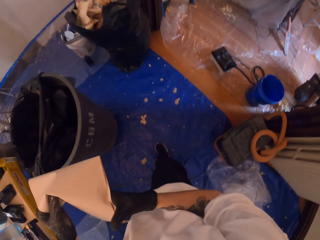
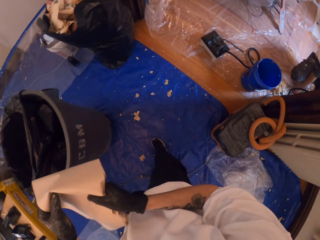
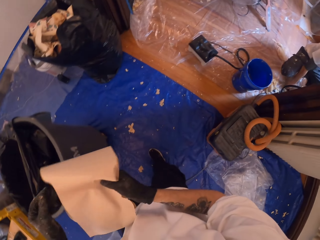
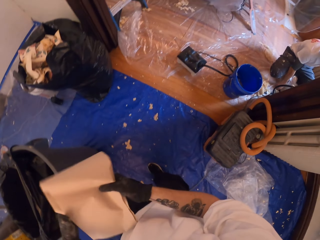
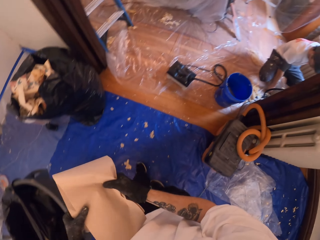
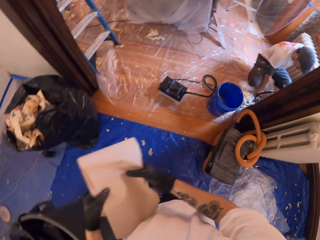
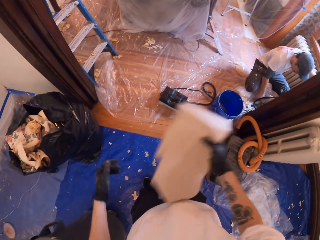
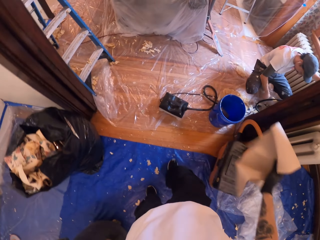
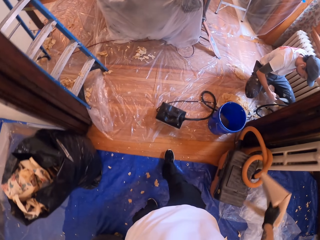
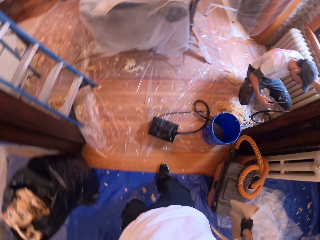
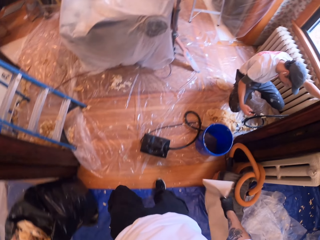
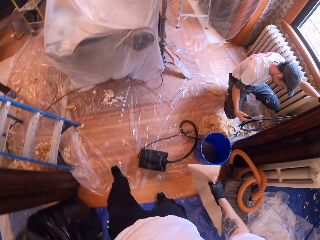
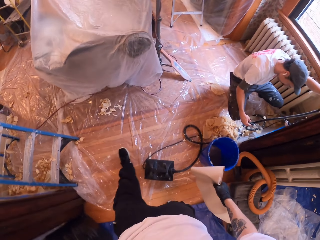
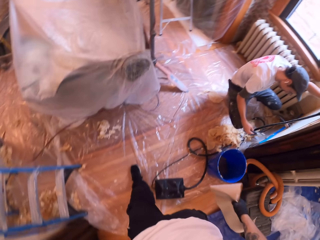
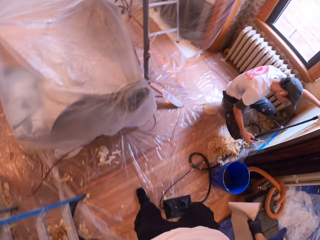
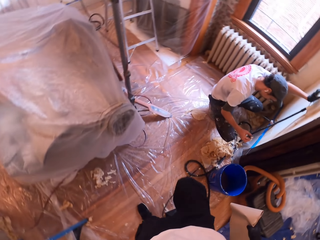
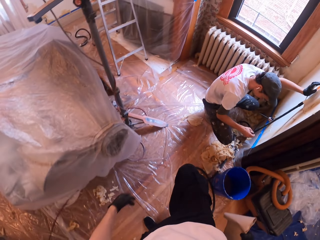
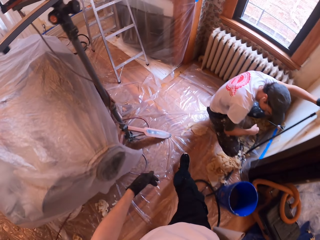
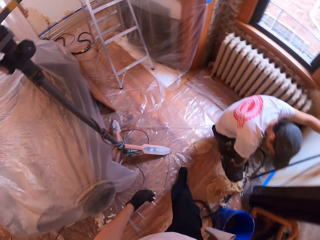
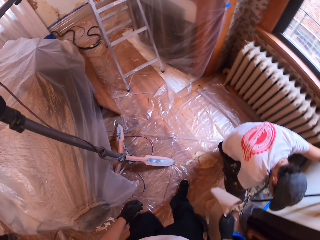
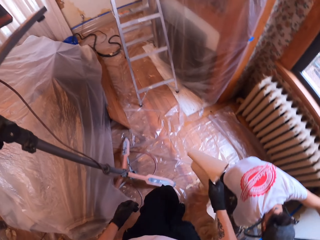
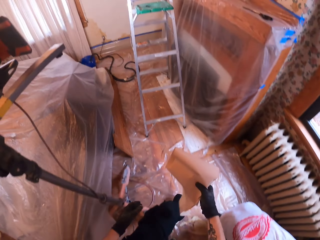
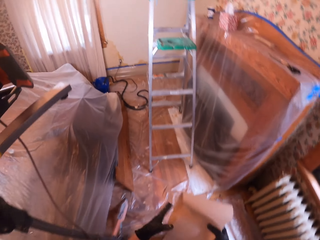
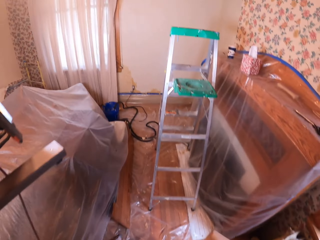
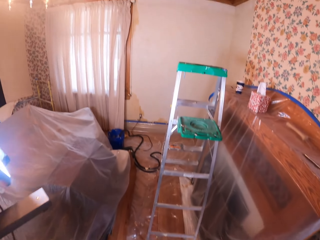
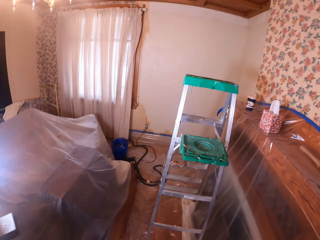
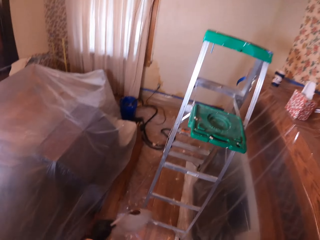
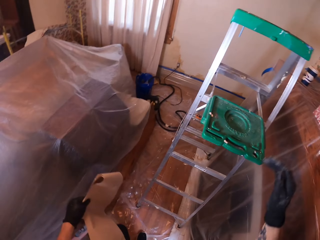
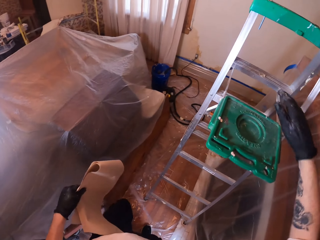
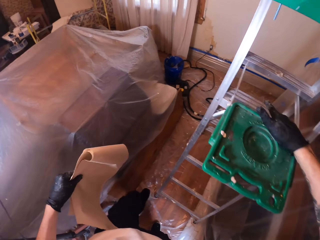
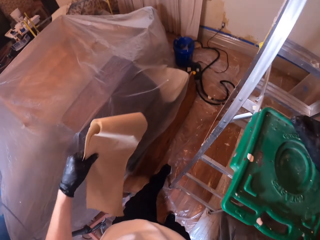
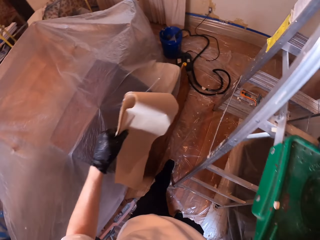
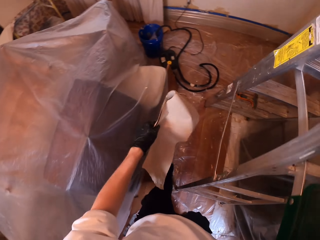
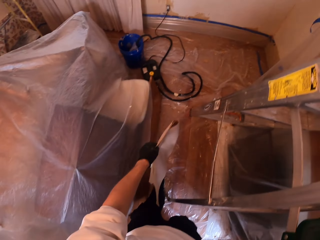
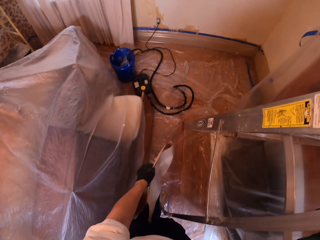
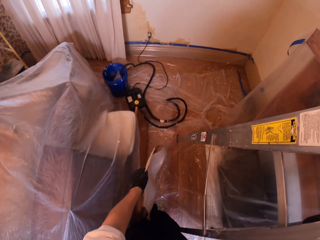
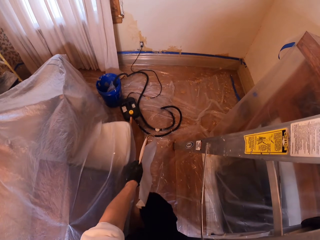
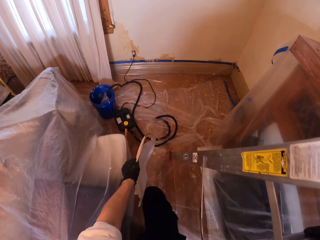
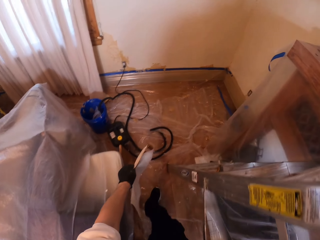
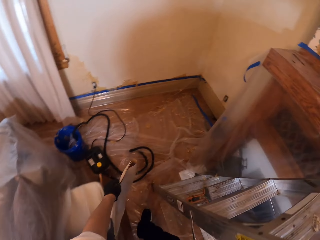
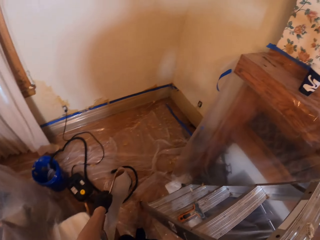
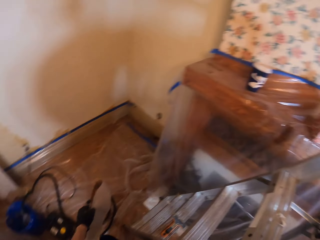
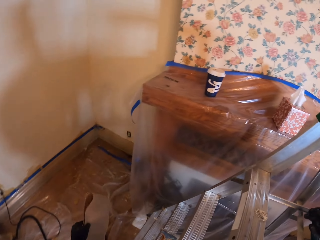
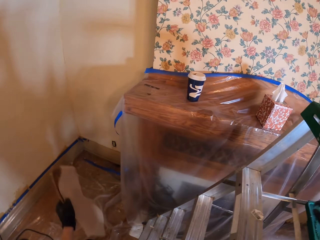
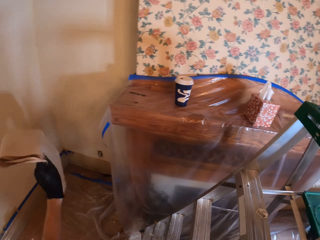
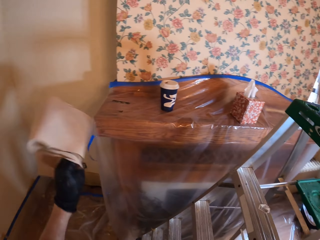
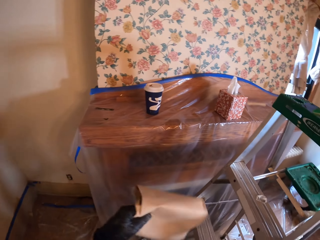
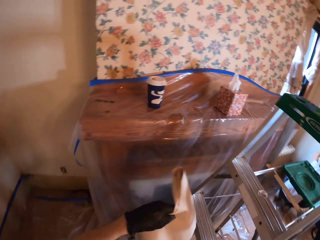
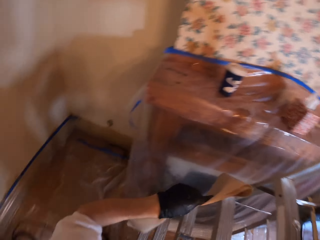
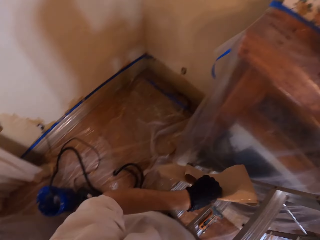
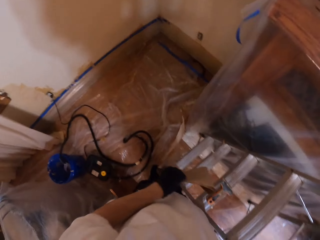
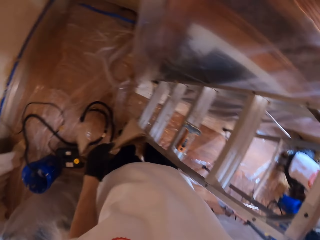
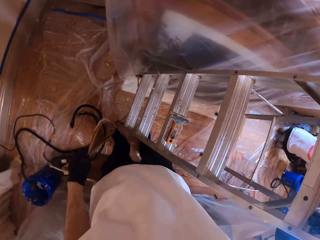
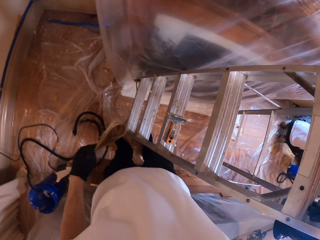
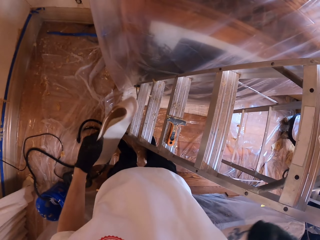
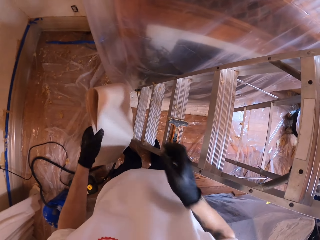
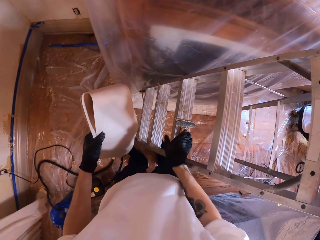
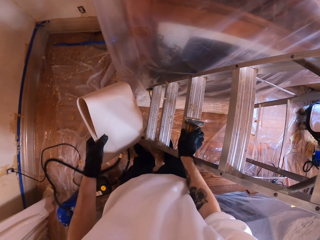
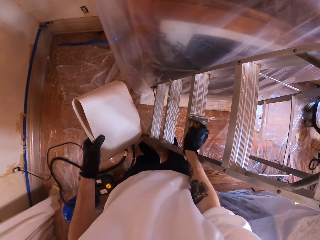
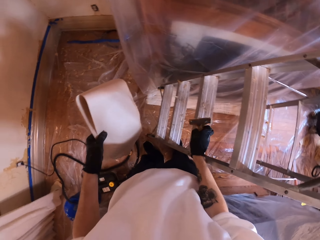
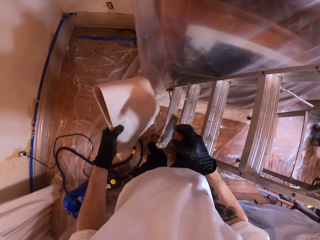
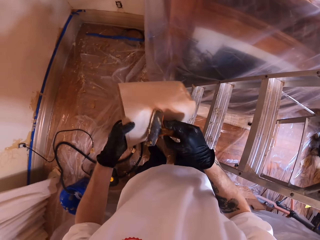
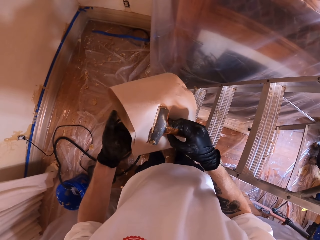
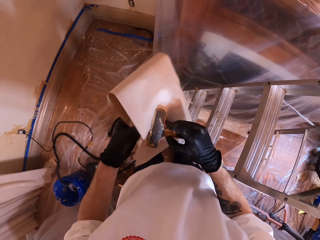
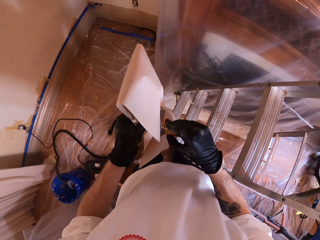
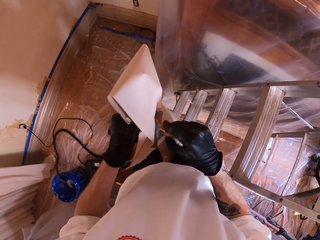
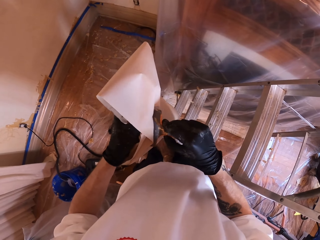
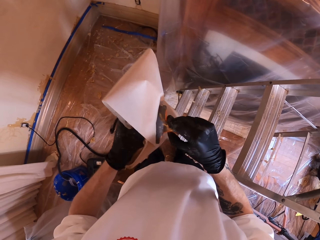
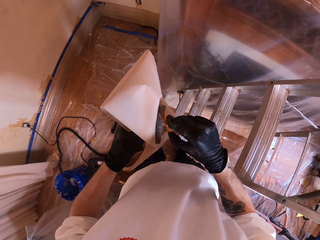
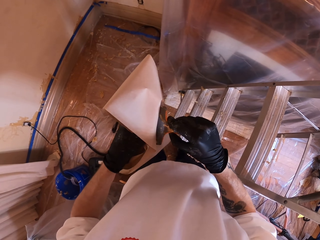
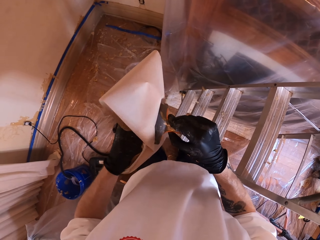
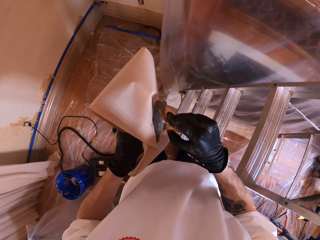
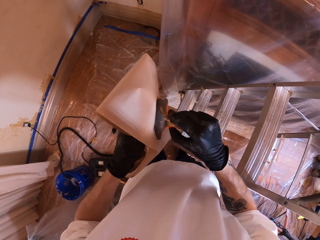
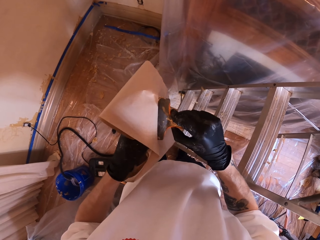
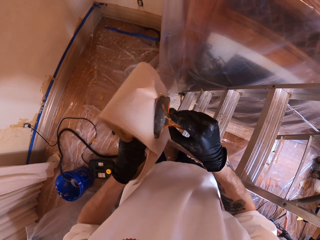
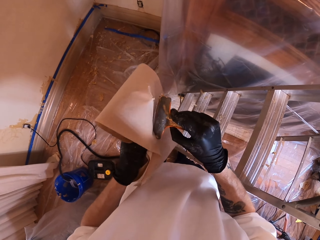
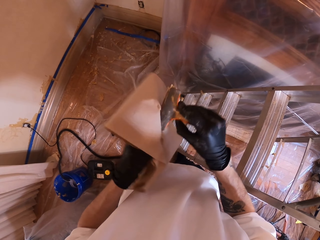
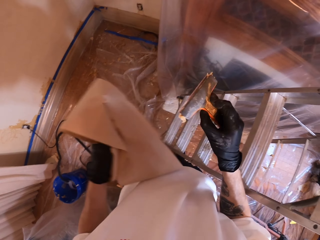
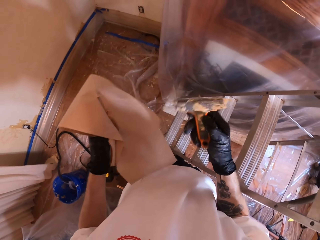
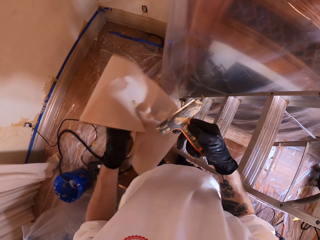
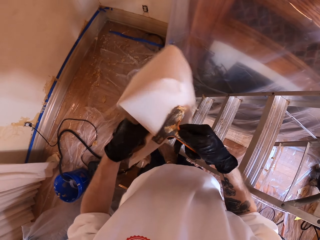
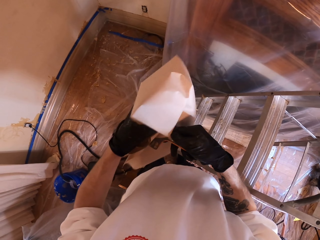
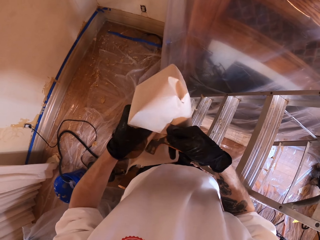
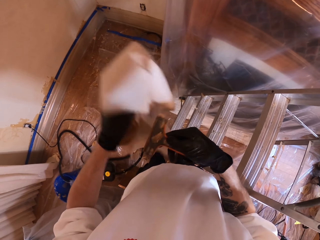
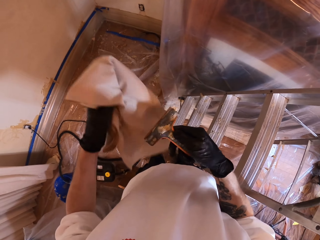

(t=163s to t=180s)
The camera wearer walks around. They pass by a man. The camera wearer walks around. They touch the ladder. They walk around. They look around. They pick up a scraper or tool. They lift the tool. They wipe the tool with a tissue towel. They lift the tool. They wipe the tool with the tissue towel.

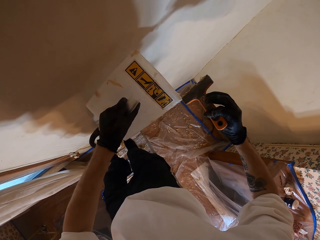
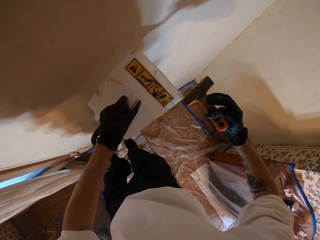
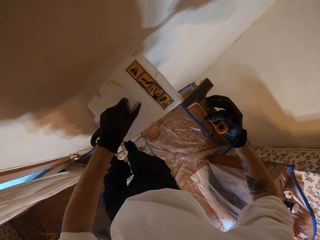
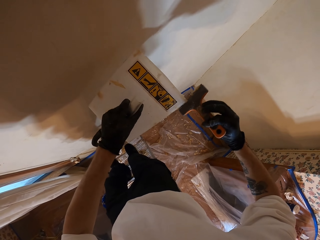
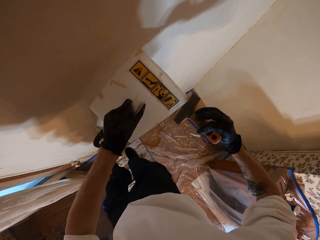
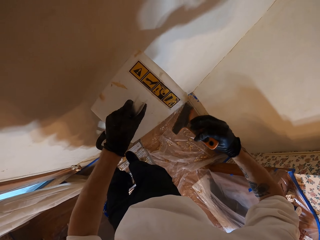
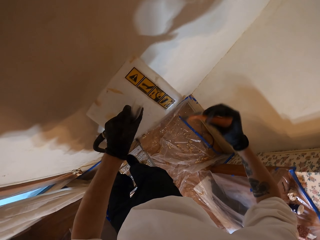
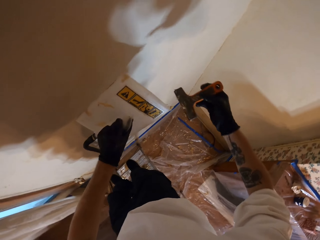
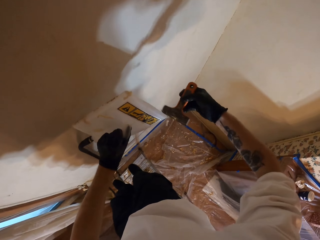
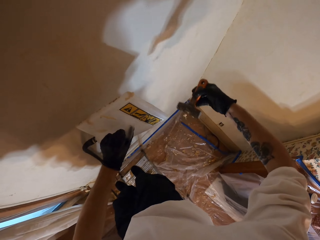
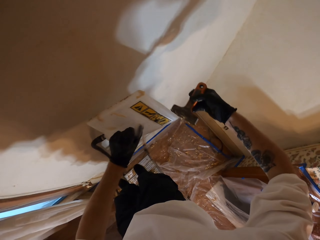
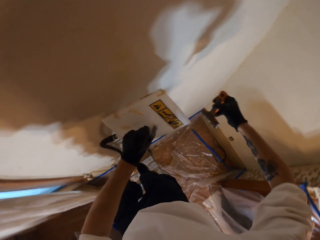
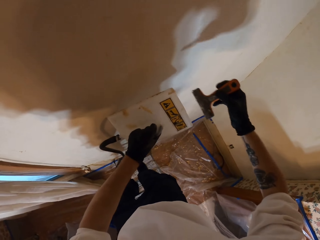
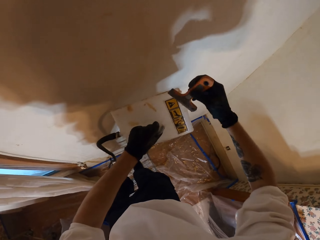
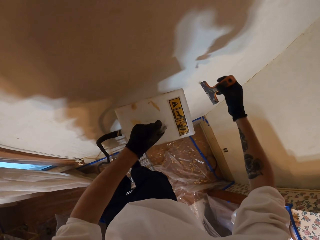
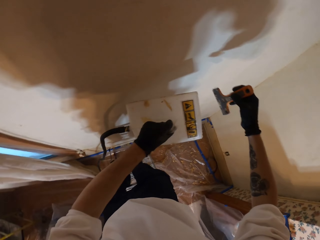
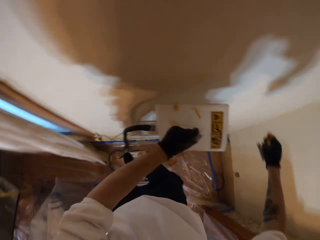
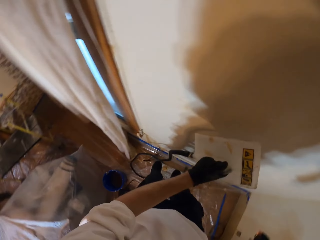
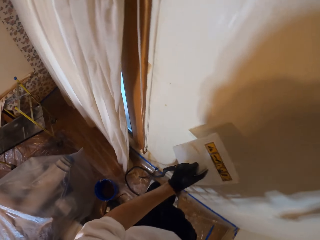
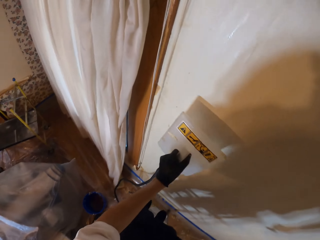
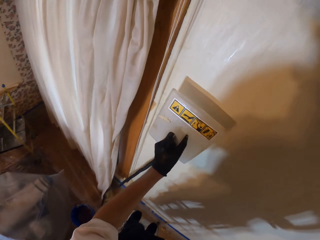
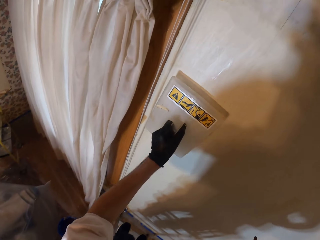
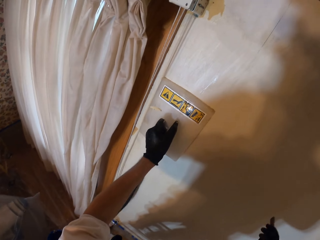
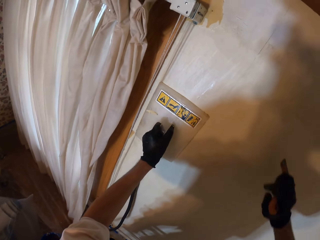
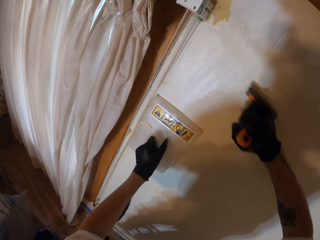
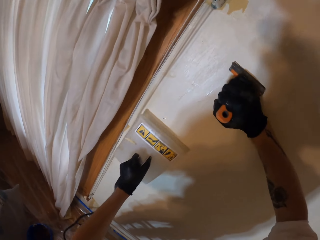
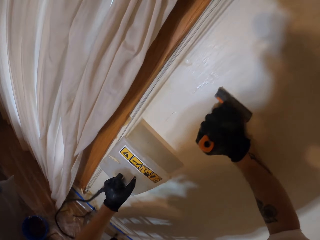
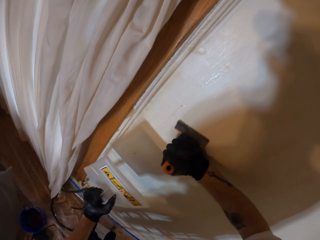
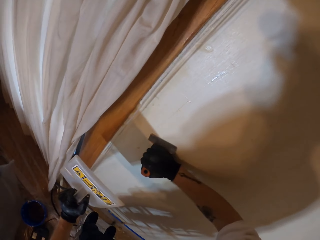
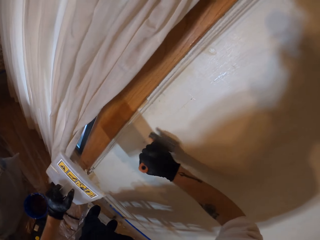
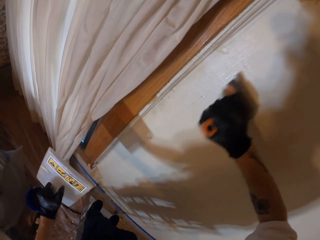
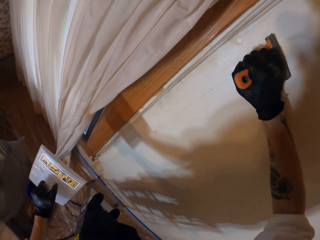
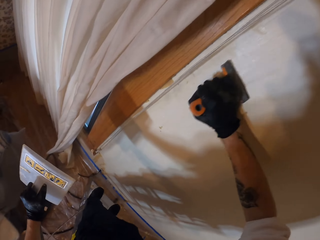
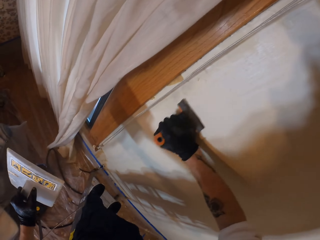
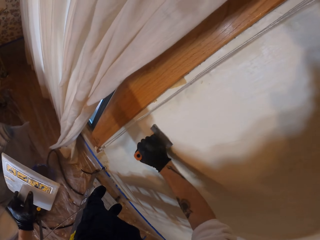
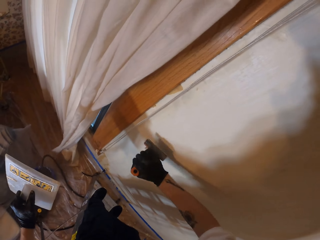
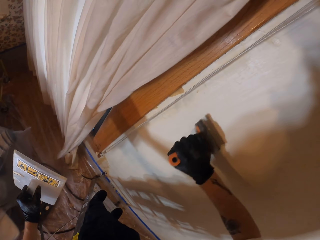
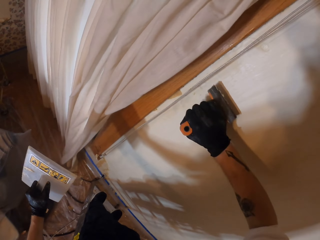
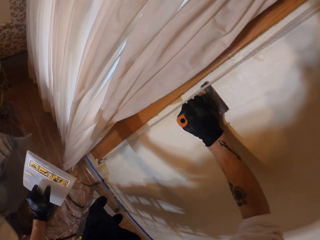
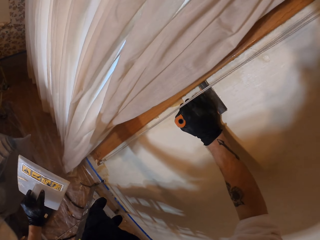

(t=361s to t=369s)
The camera wearer drops down waste paint on the scraper. They remove paint from the plastic float with the scraper. They look around. They place a wallpaper steamer on the wall. They lift the plastic float. They lift the right hand. They lift the wallpaper steamer from the wall. They remove paint from the wall with the scraper.
